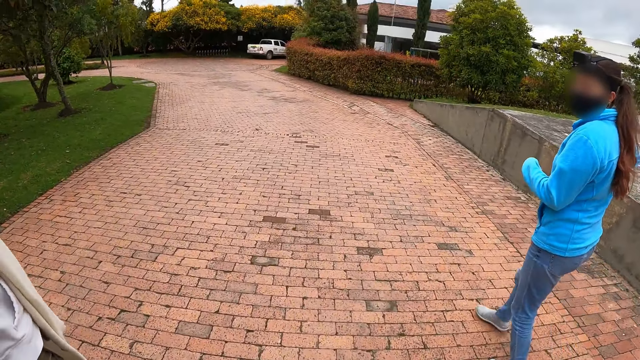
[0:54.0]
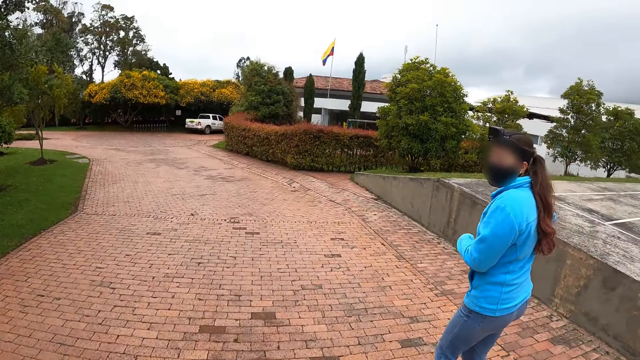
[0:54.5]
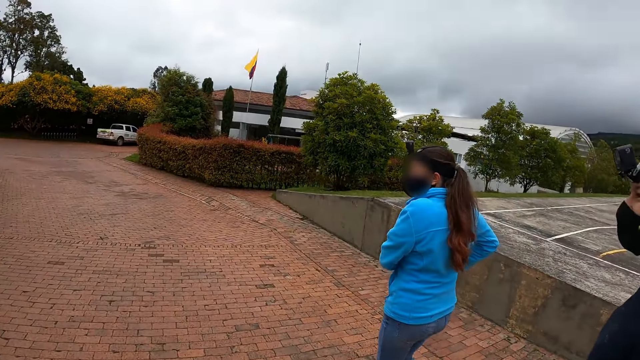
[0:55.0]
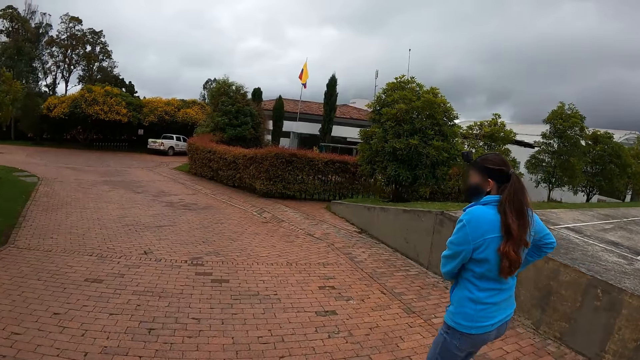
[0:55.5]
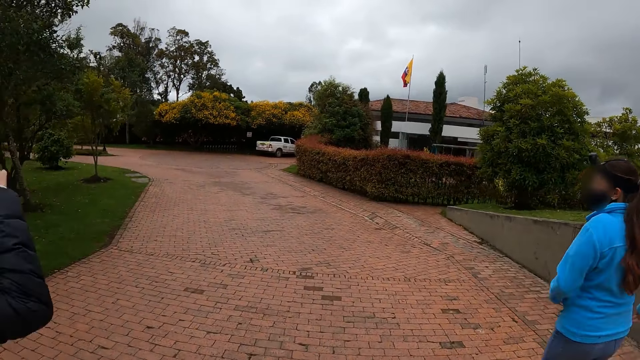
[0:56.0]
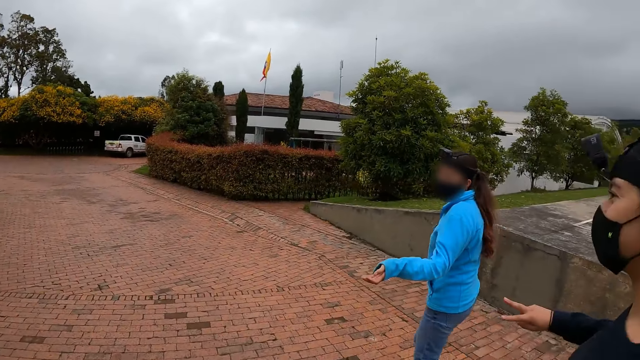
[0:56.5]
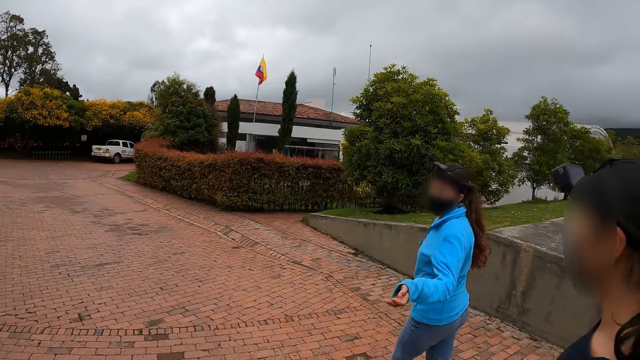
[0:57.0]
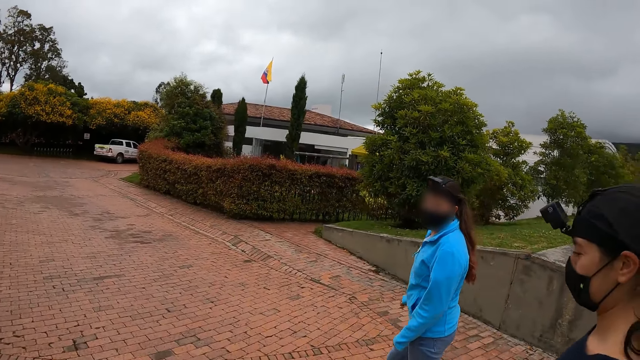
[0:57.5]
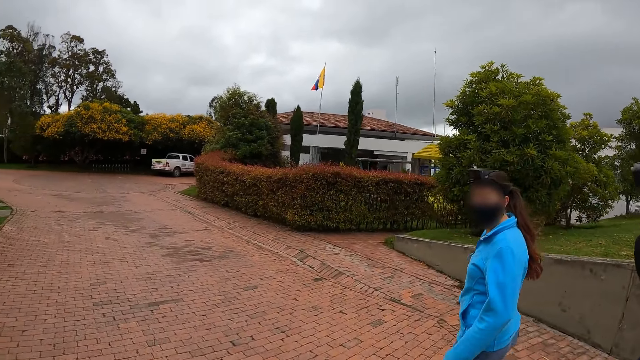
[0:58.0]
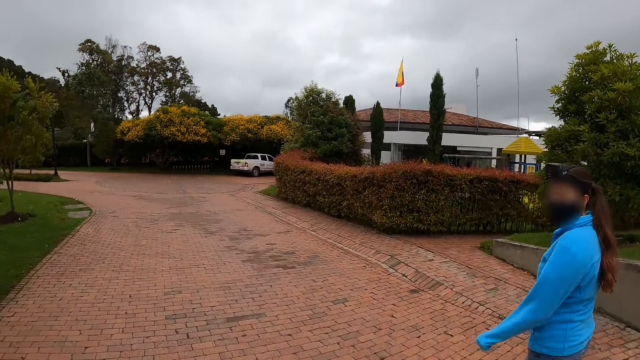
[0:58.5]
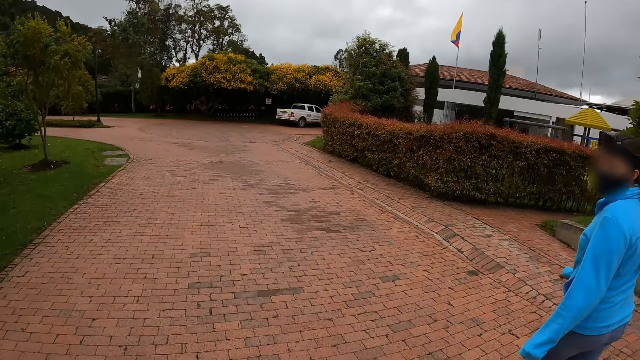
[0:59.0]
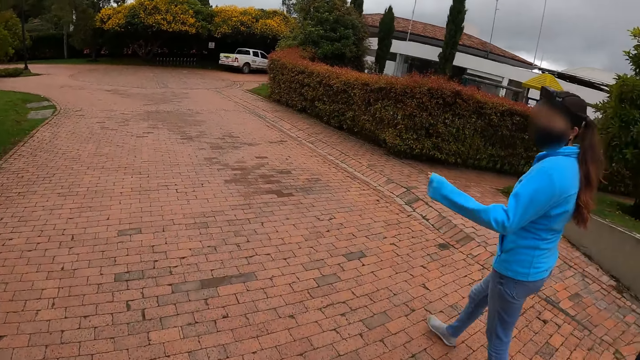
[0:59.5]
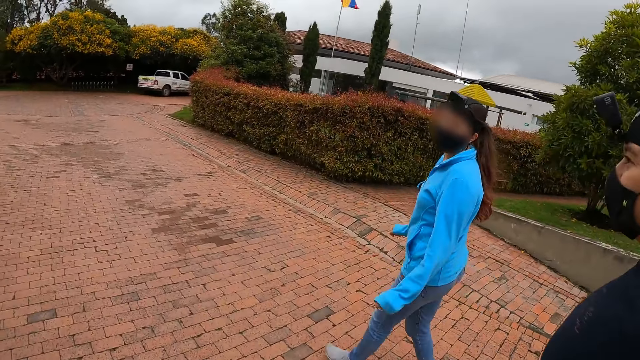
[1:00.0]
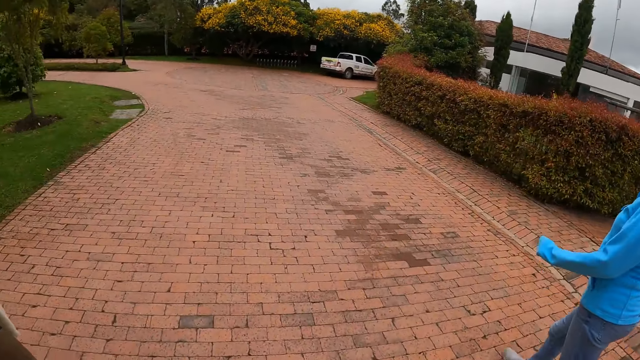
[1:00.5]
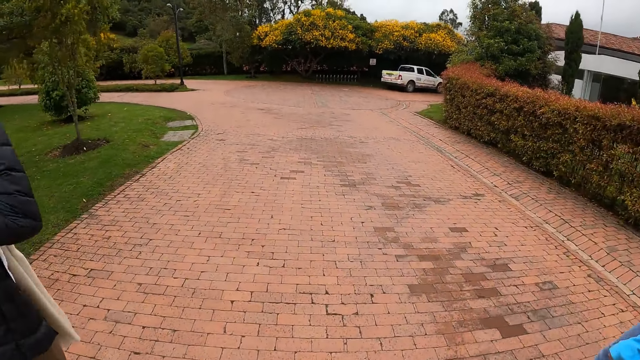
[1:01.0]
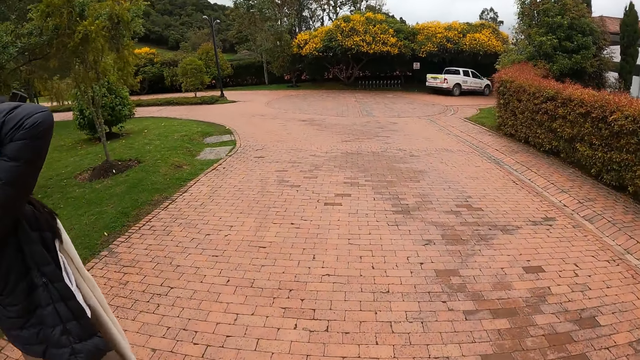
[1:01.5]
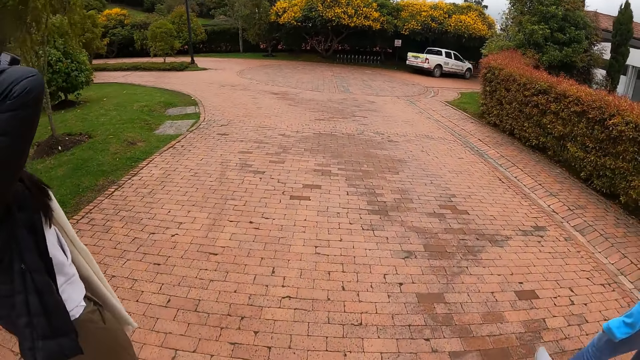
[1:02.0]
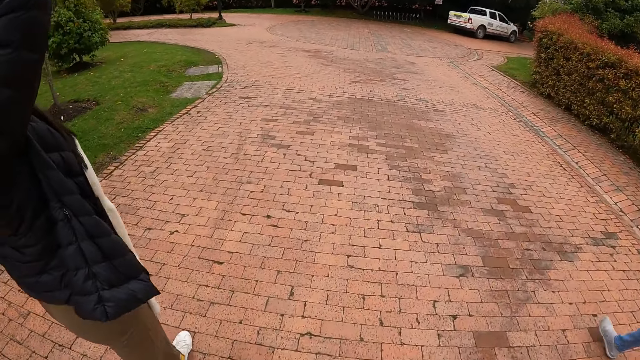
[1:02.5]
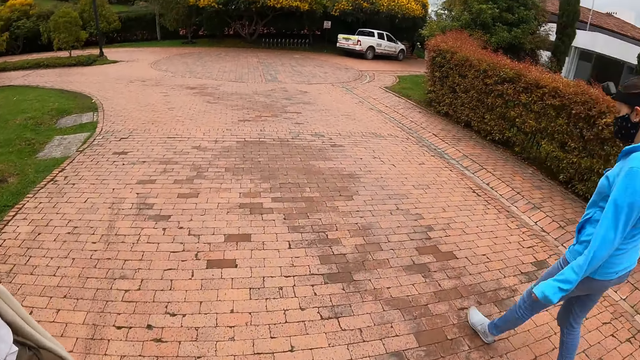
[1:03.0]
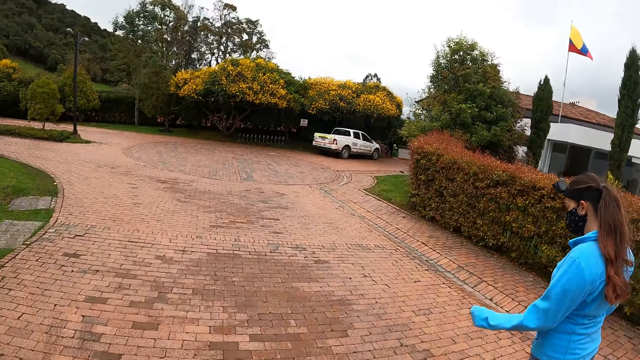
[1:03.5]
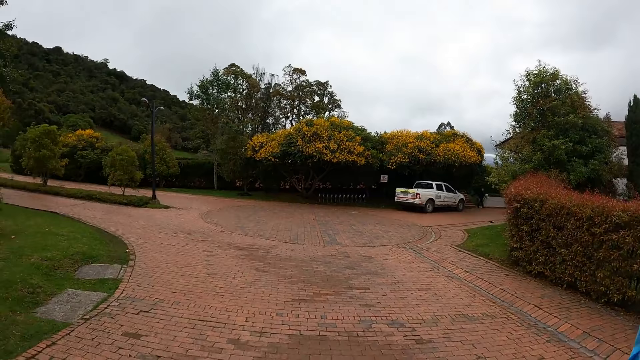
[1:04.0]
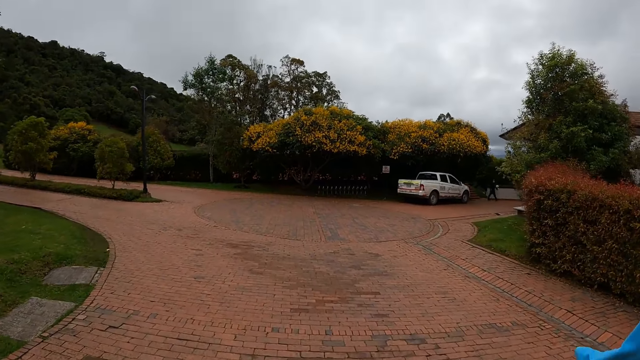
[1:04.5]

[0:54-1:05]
A woman puts the phone inside her jacket with her right hand. The camera wearer walks. The woman interacts with another woman, a third woman and the camera wearer.

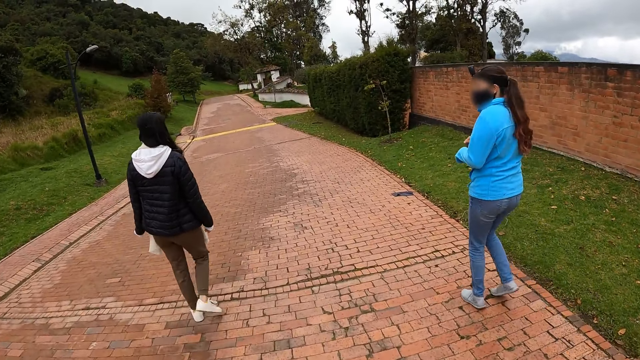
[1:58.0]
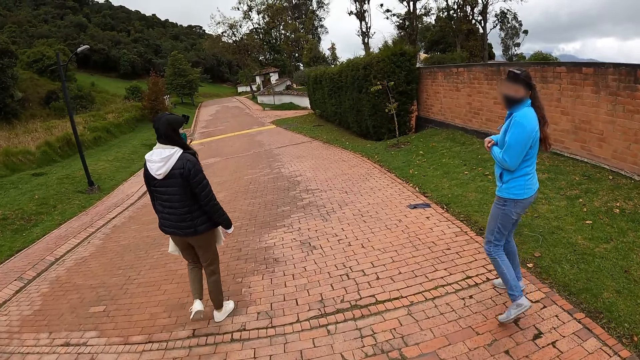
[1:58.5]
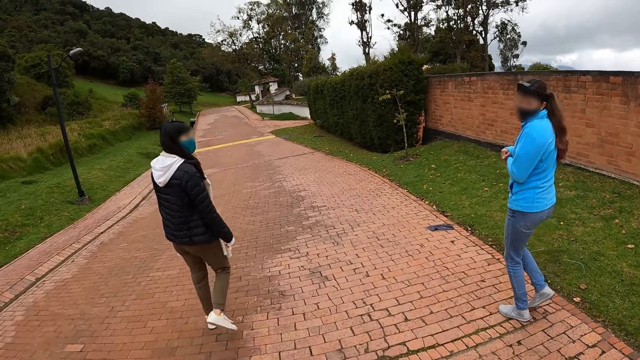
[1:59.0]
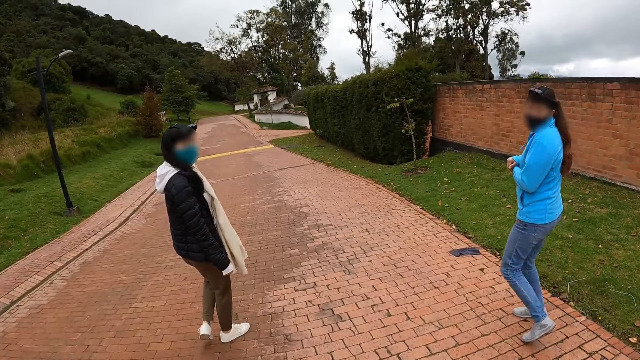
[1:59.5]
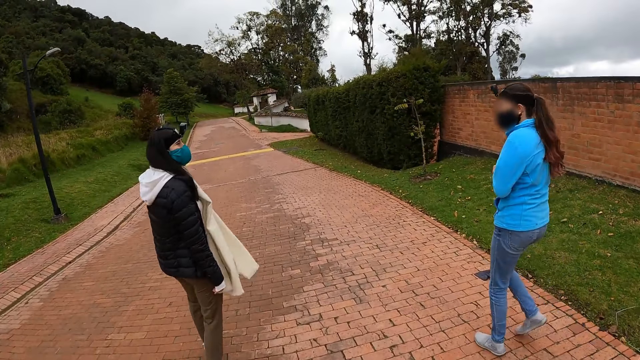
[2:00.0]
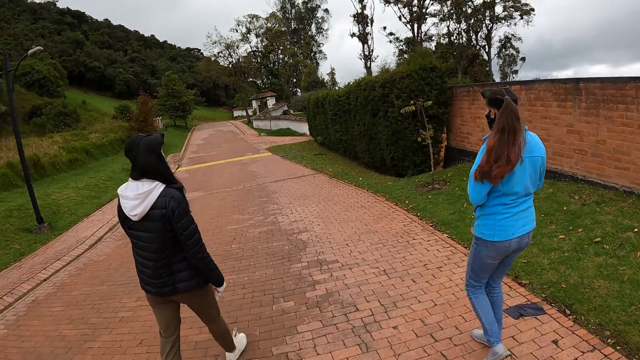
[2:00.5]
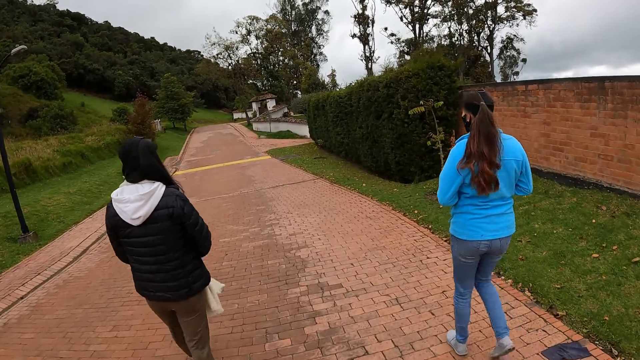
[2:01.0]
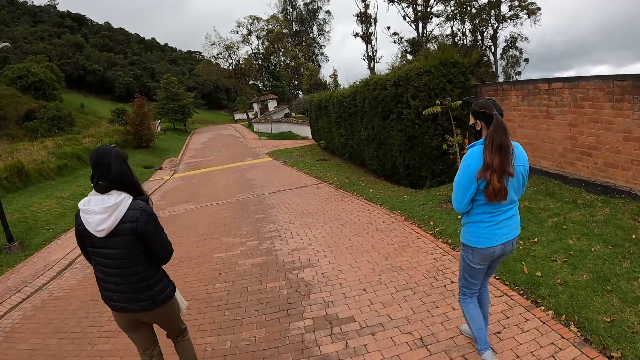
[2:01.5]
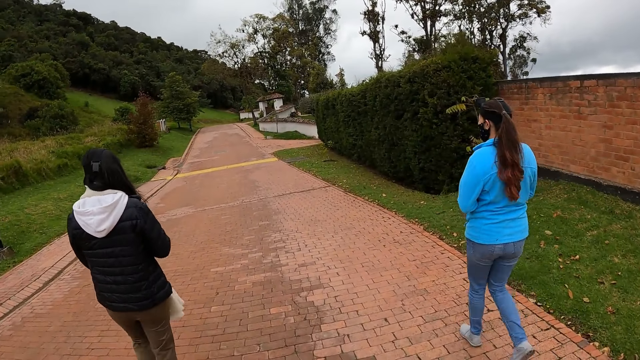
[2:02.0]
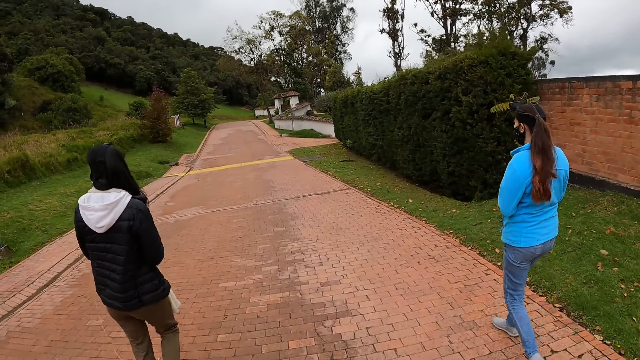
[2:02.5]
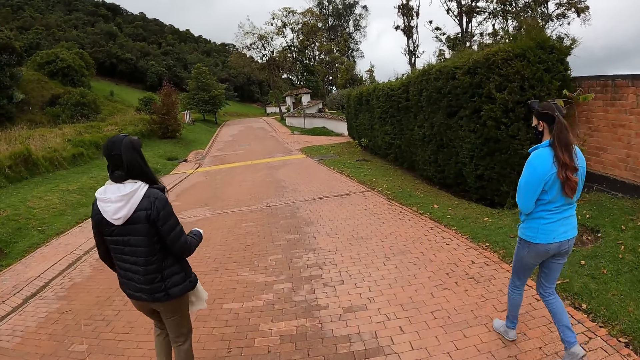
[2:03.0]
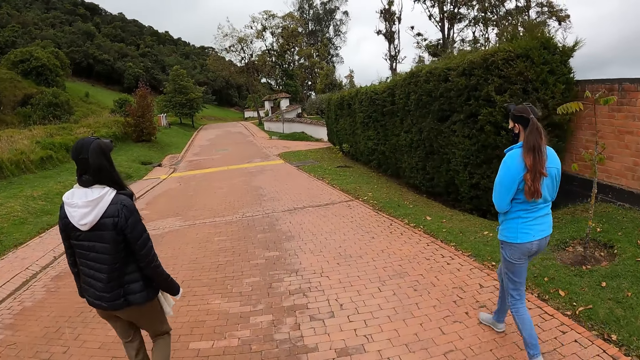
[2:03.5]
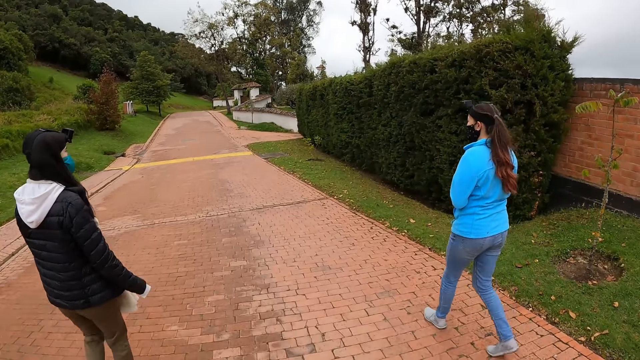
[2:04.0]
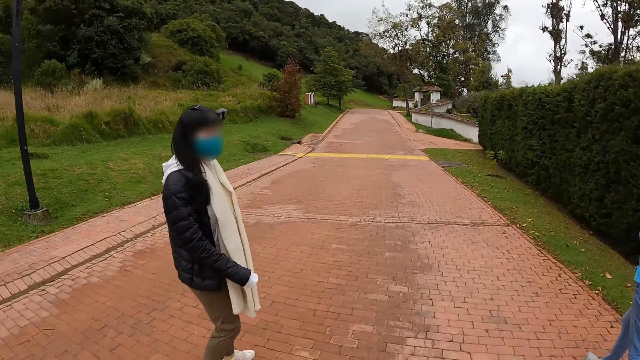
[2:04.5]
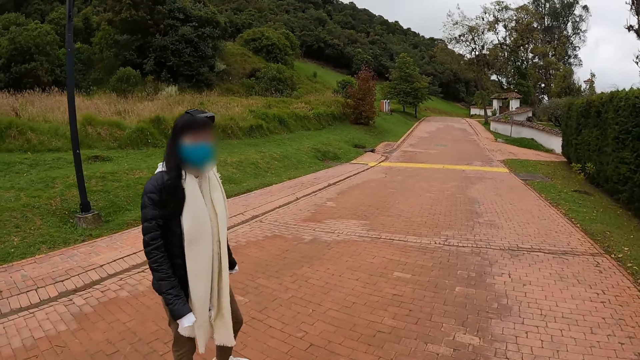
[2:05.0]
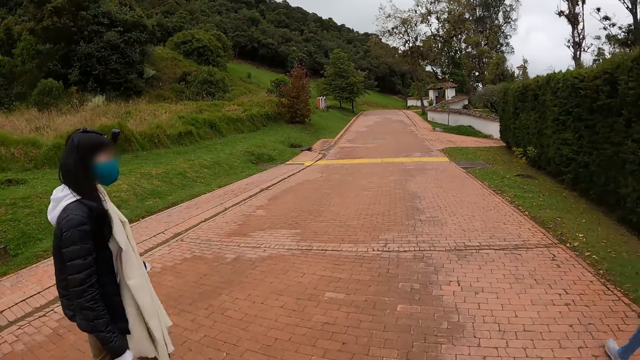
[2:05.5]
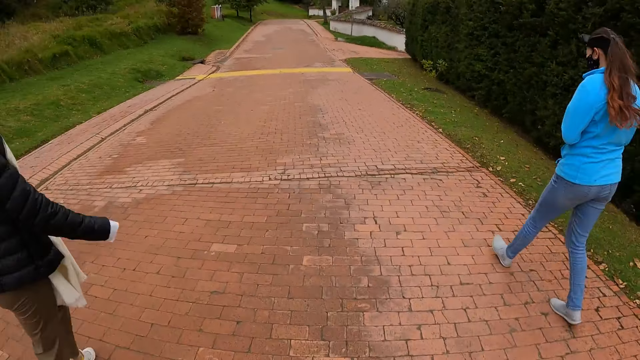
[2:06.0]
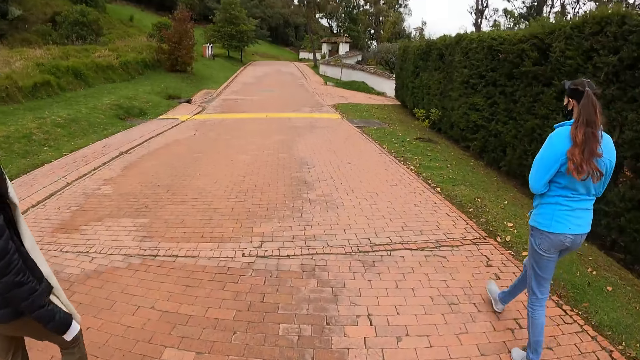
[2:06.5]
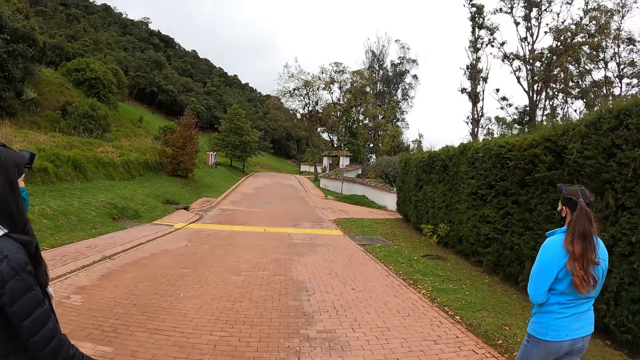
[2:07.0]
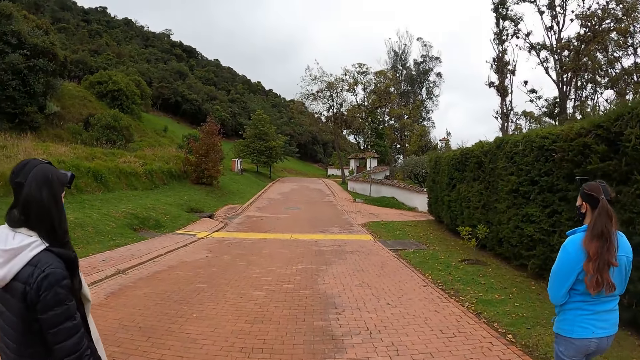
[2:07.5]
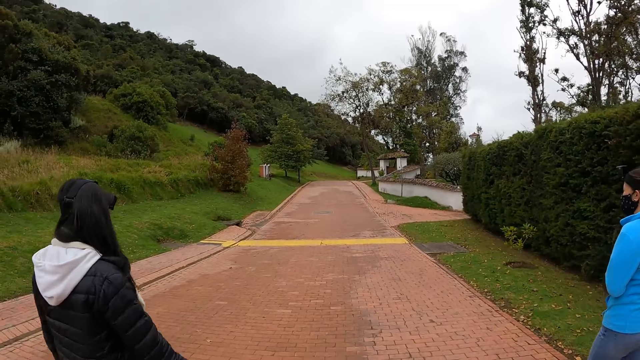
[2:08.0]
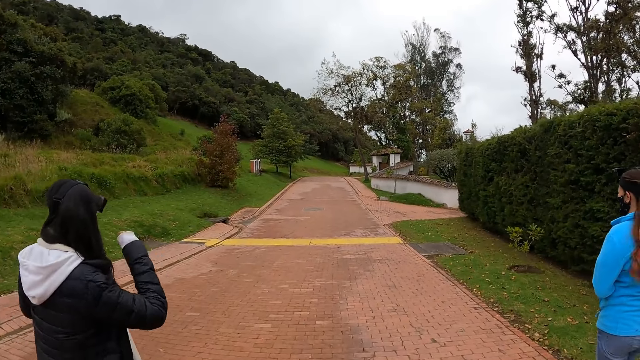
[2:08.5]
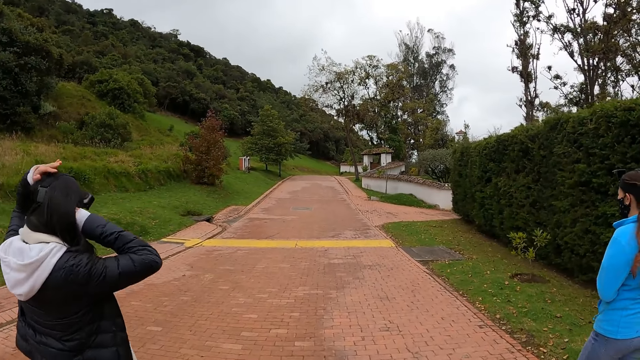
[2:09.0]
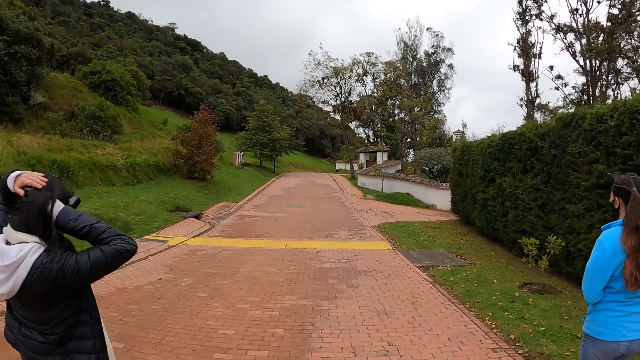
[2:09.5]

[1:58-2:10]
The camera wearer interacts with a woman, another woman and a third woman. The first woman adjusts her hair with both hands.
